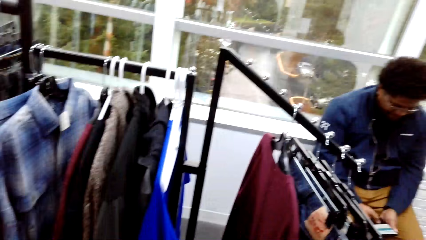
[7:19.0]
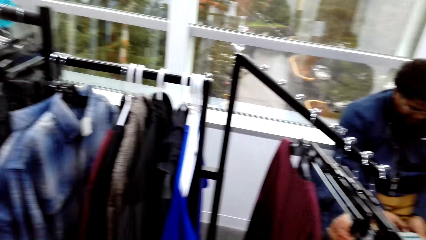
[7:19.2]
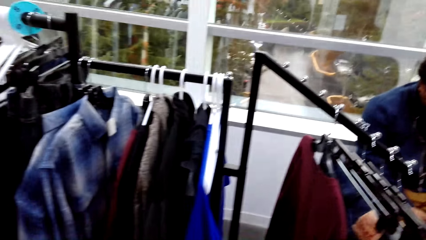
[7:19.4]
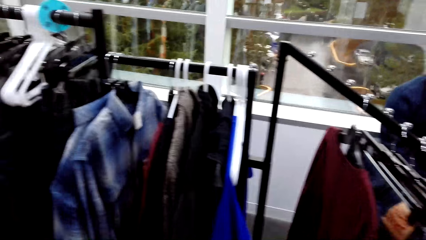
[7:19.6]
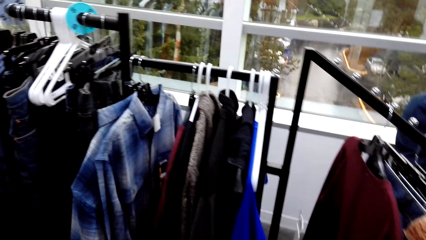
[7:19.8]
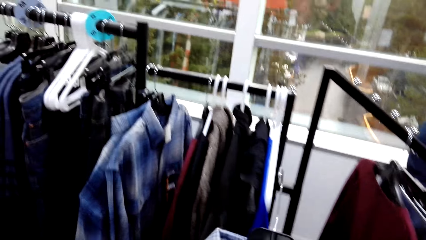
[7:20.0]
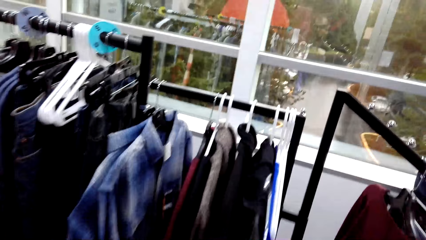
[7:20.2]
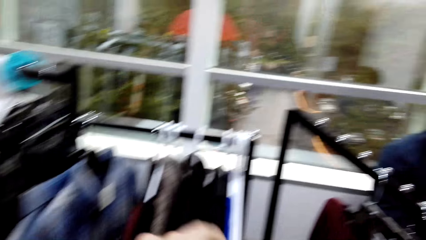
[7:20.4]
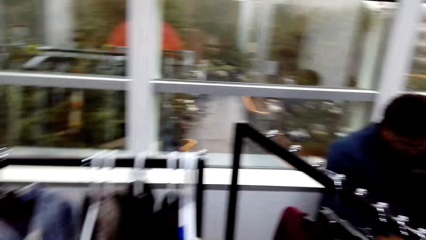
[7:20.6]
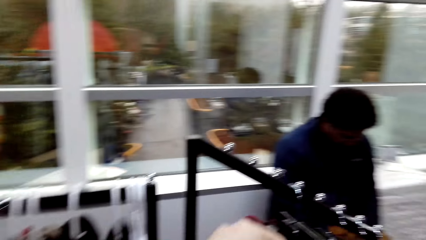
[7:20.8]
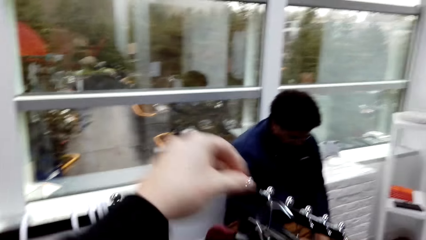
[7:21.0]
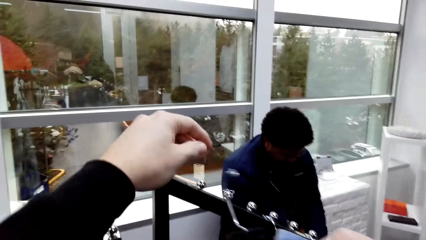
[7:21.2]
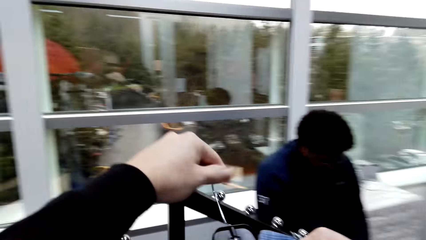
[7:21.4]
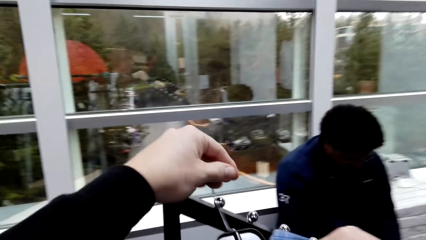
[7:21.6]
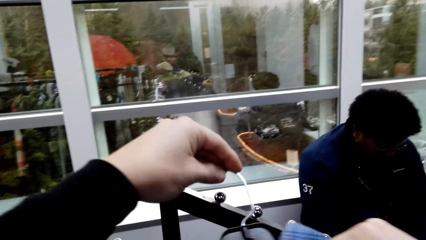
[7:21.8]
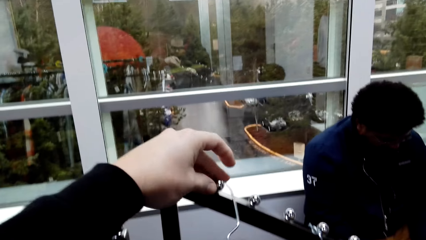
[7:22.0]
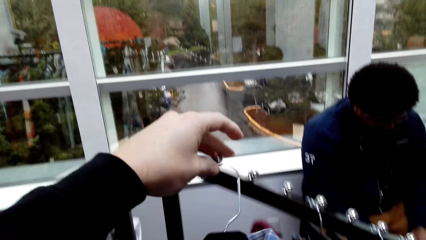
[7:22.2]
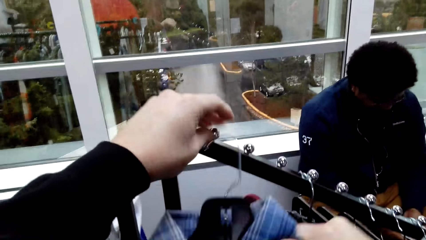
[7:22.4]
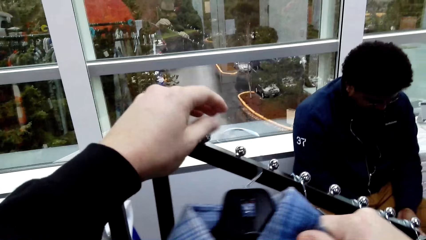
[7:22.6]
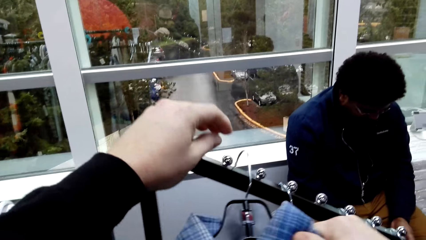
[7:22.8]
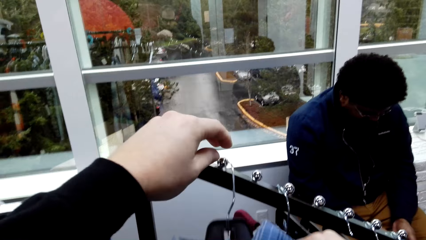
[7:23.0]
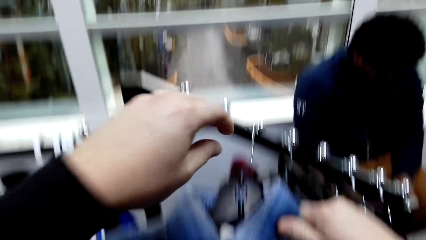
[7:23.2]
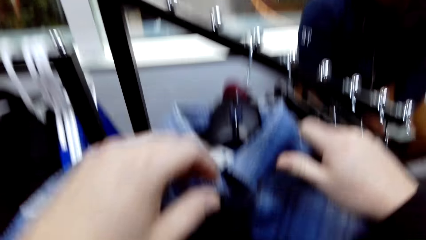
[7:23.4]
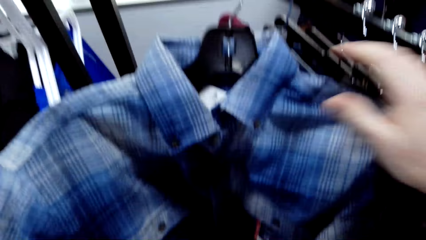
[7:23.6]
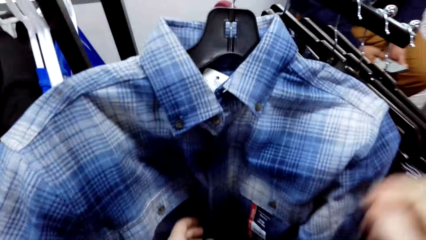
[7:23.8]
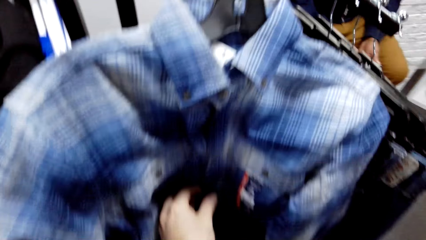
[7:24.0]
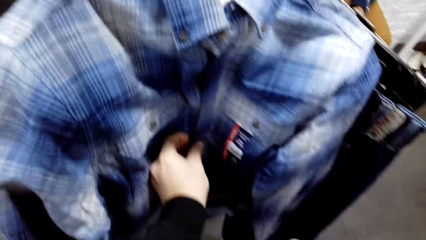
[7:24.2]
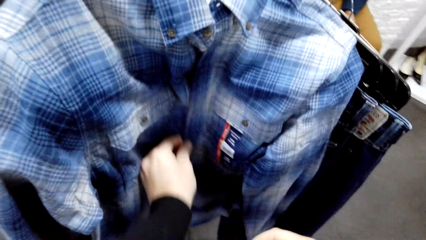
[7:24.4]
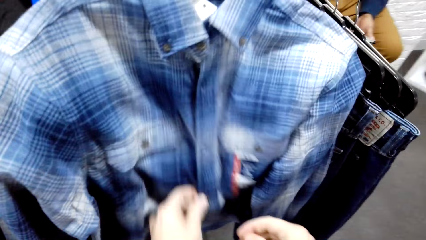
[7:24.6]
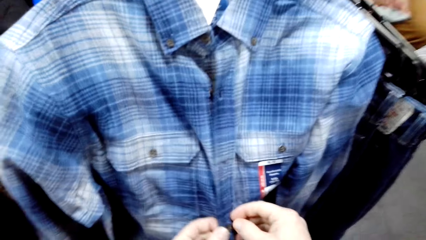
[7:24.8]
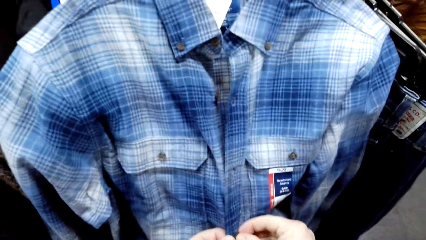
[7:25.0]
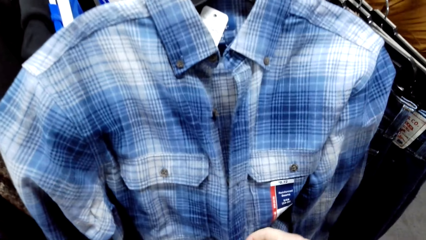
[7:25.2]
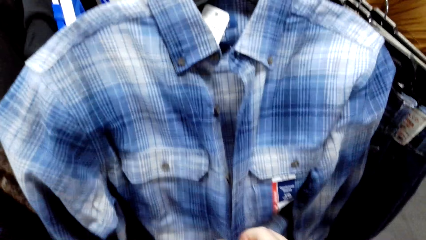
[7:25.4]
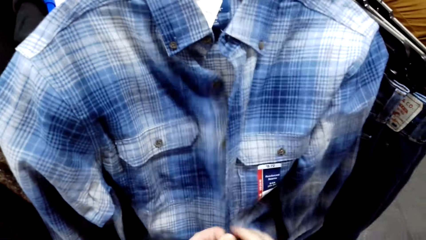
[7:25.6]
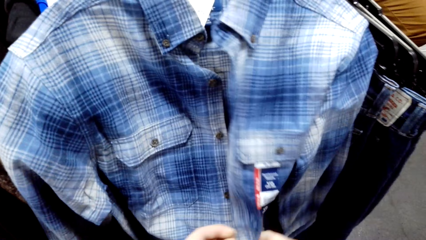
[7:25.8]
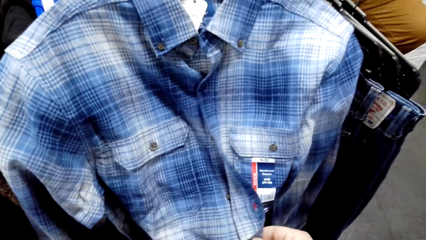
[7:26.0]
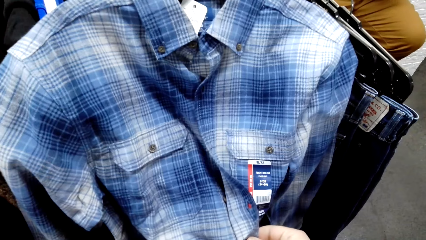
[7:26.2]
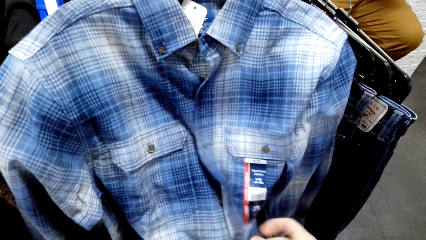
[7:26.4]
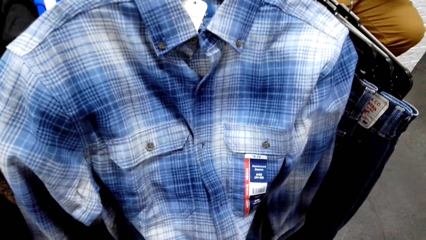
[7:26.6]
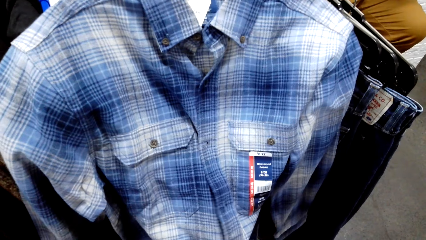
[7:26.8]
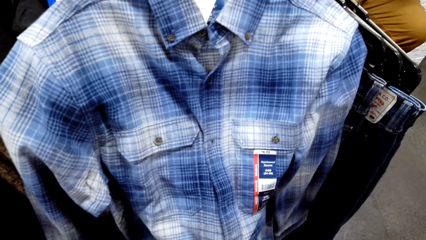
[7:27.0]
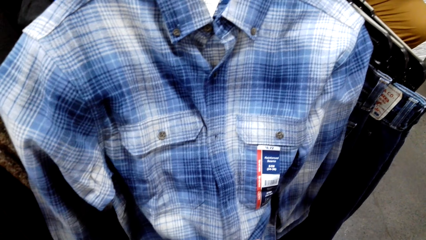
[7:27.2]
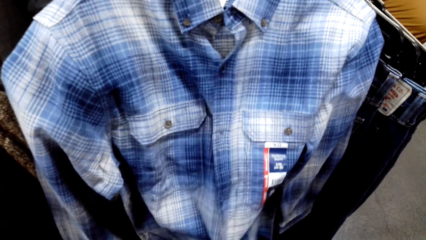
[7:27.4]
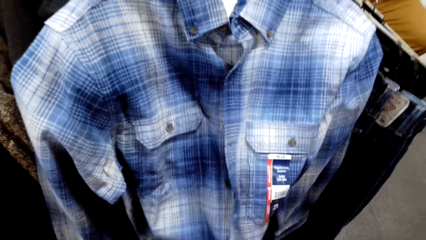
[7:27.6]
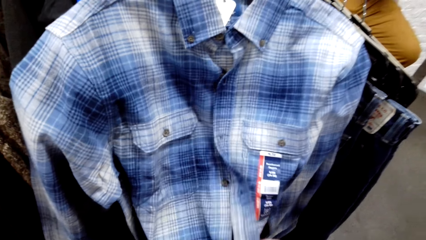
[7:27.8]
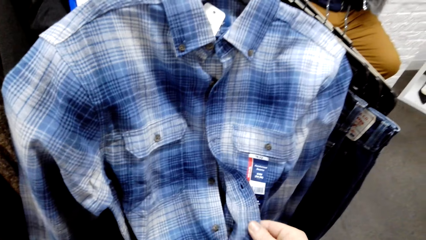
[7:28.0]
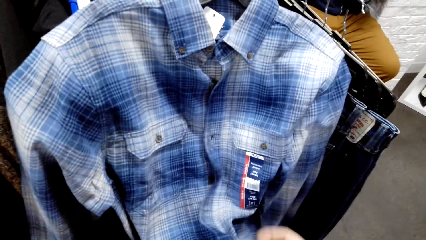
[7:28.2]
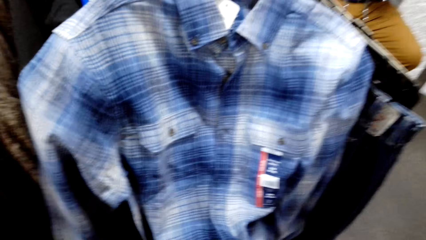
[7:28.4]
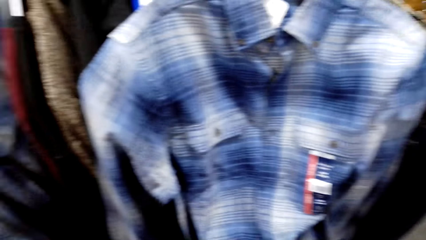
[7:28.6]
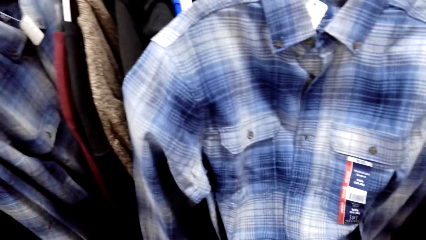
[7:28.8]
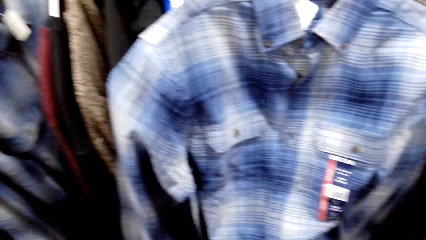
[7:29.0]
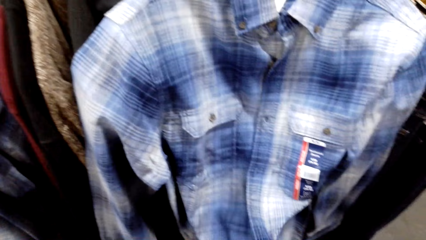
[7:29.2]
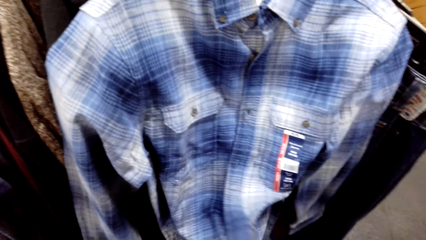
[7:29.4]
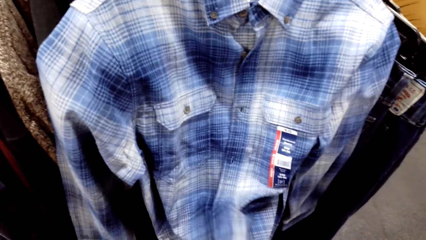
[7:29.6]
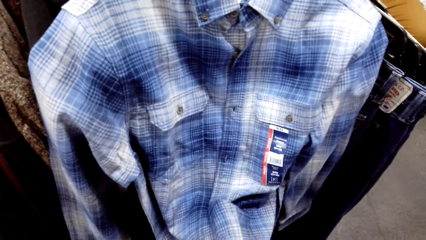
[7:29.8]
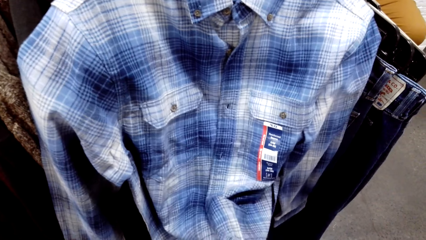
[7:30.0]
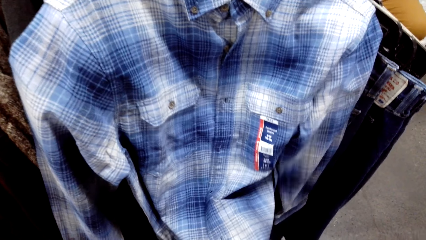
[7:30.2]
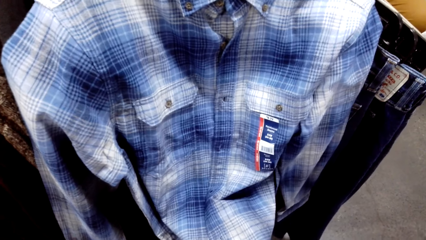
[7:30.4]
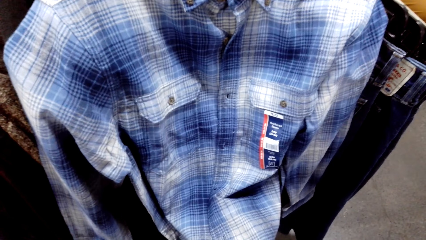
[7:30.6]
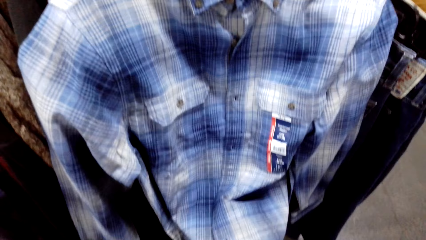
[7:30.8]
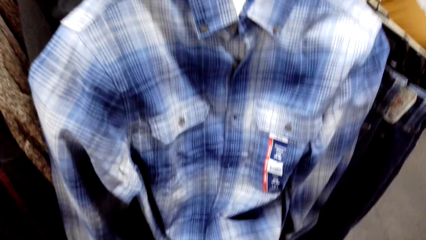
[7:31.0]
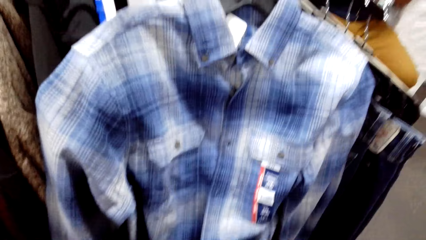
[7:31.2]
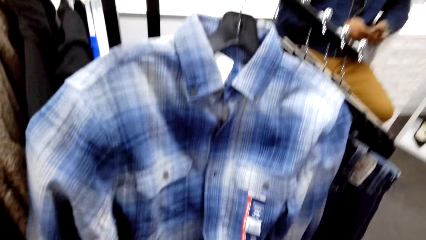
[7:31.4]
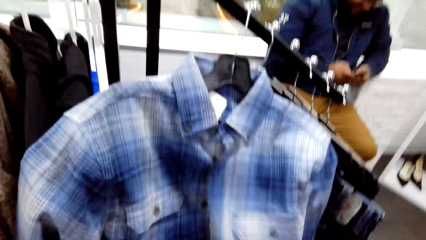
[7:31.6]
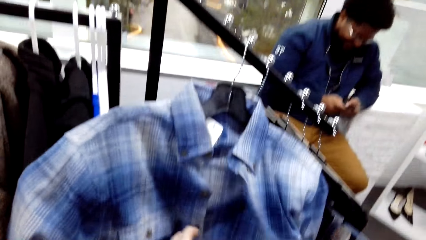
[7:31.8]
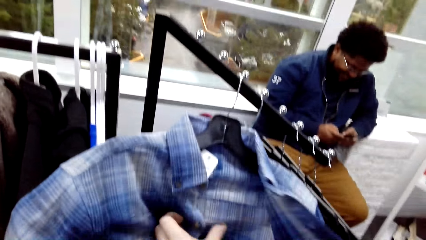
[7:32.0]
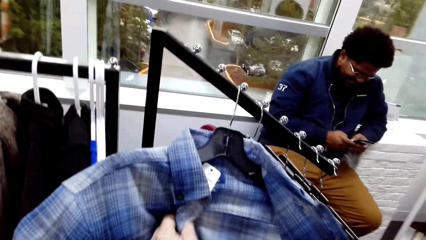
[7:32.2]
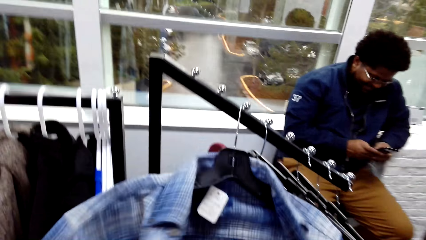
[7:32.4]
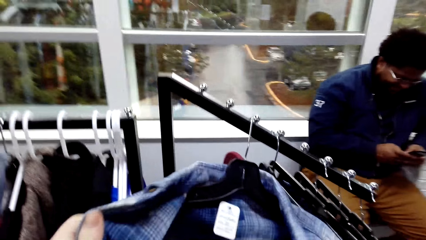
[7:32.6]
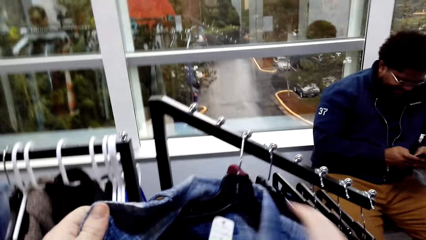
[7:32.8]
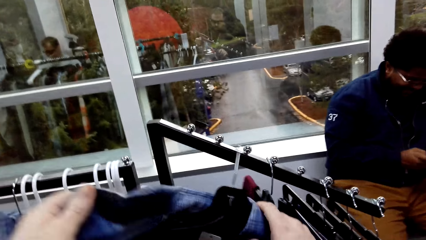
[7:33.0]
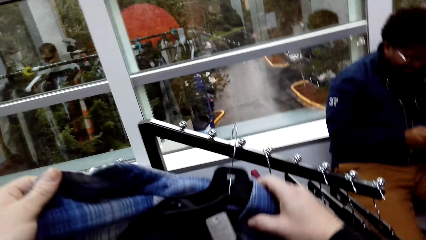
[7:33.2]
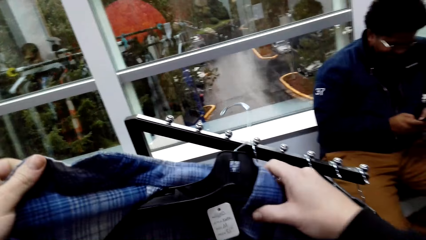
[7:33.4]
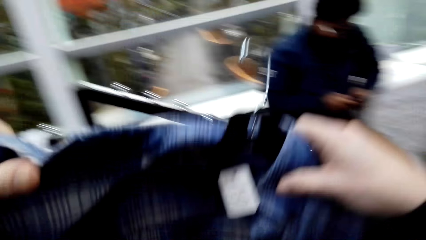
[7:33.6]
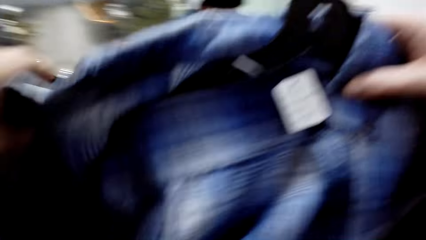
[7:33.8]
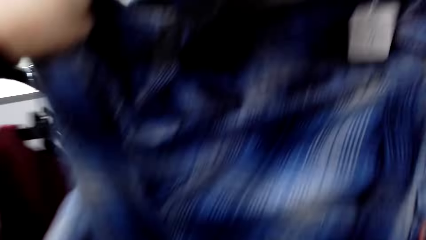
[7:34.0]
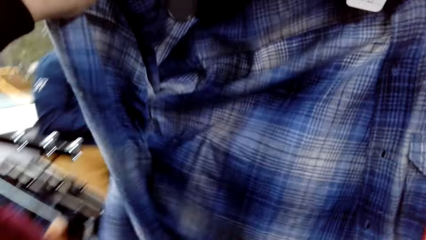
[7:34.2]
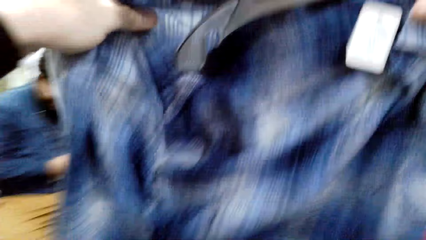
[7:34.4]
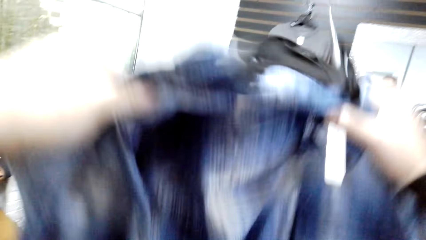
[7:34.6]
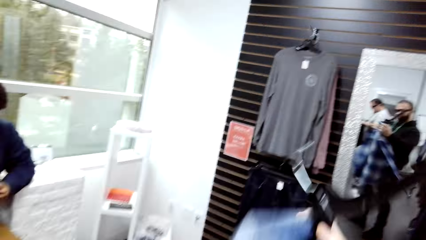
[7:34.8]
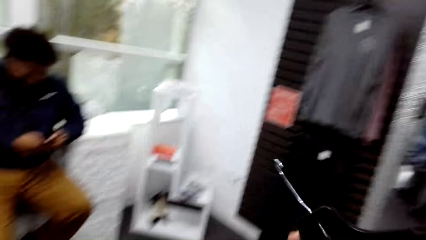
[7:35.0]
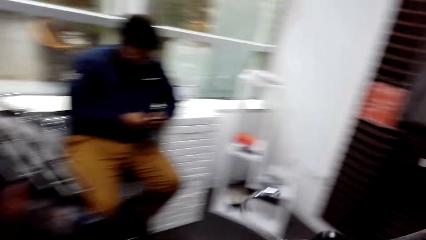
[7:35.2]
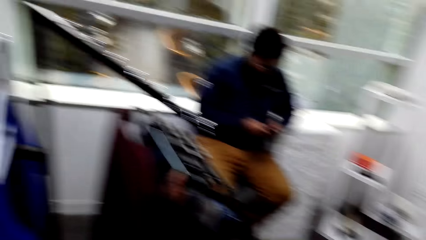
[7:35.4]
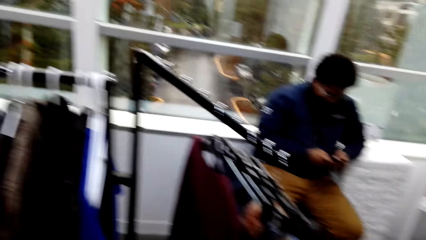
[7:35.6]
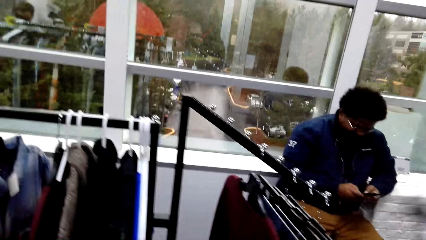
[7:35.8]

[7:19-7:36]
The camera wearer hooks a shirt hanger on a clothes rack. They touch the shirt. They open the shirt buttons. They unhook the shirt from the hanger. They raise the shirt. They raise it again.
